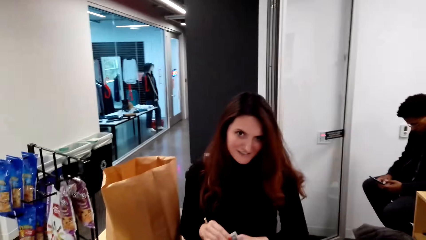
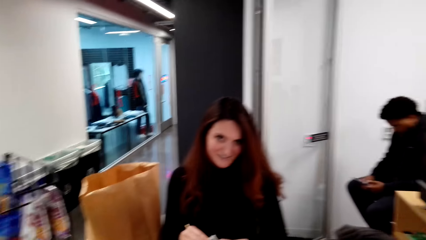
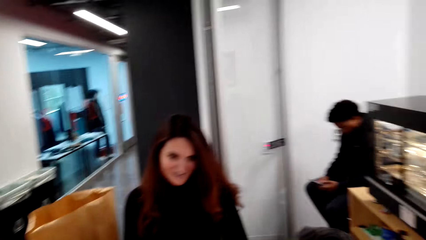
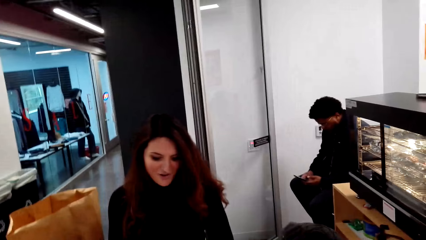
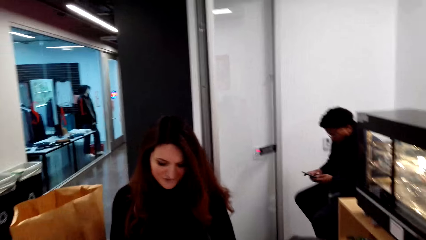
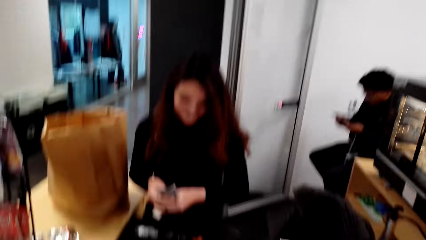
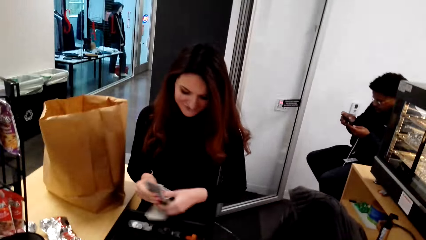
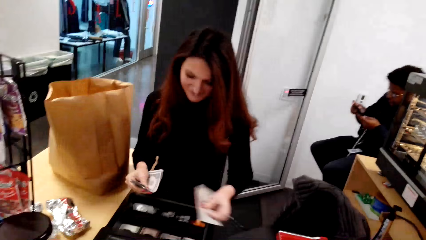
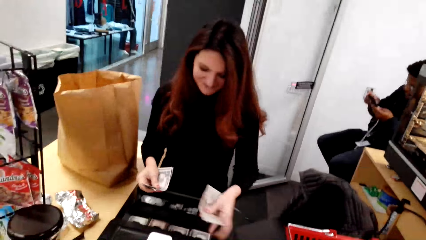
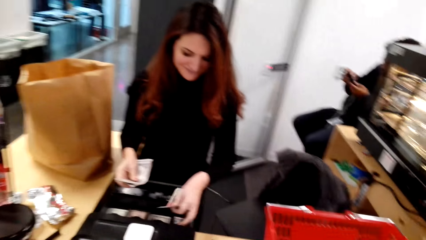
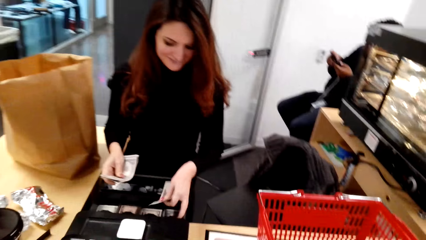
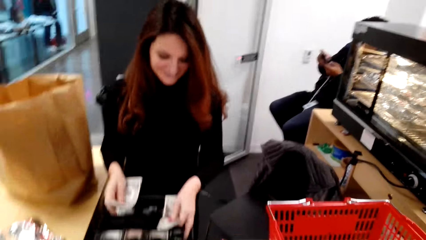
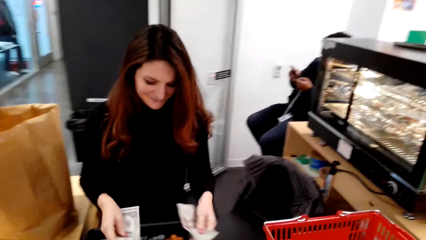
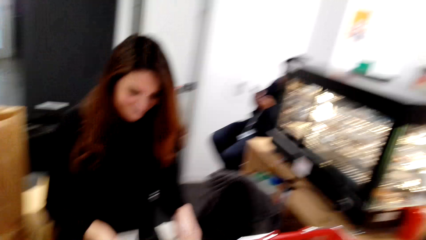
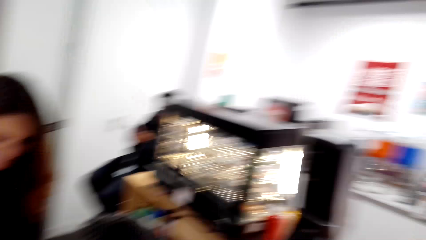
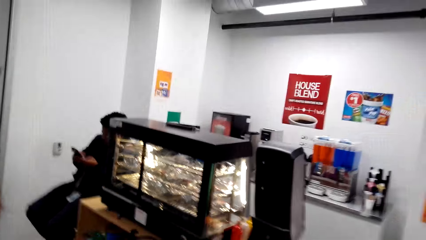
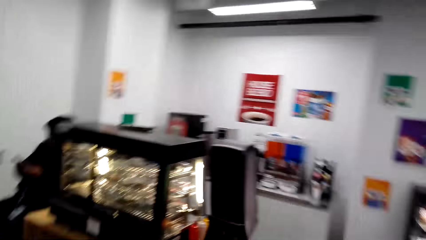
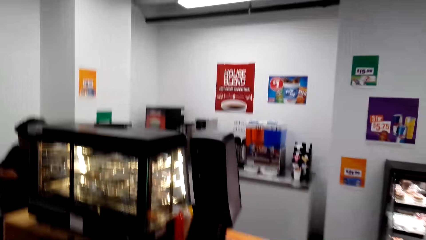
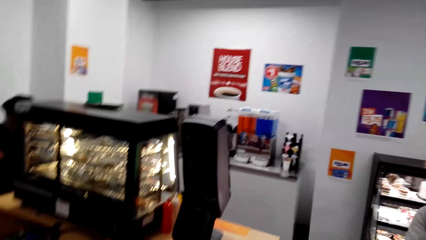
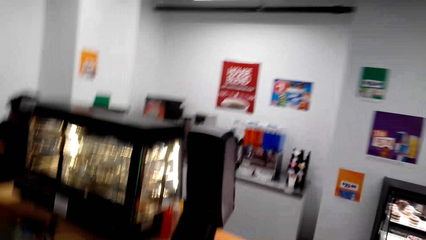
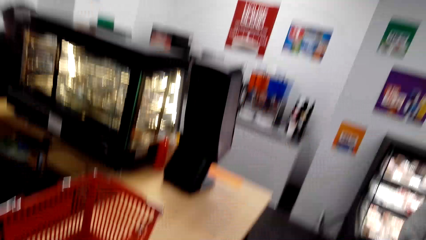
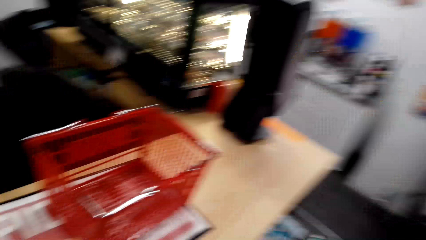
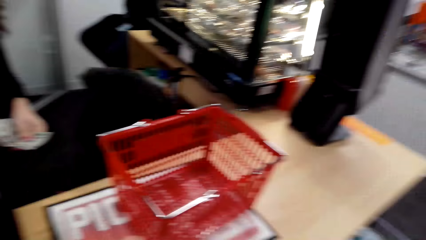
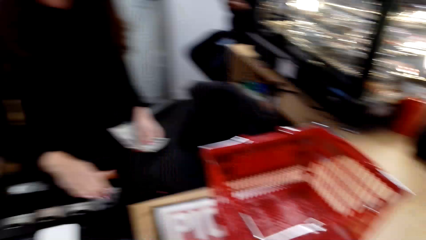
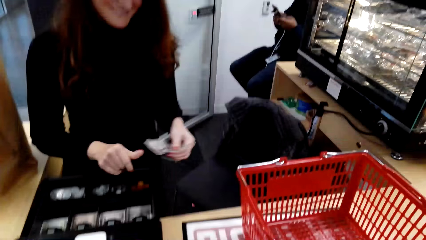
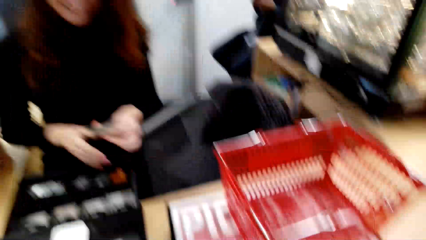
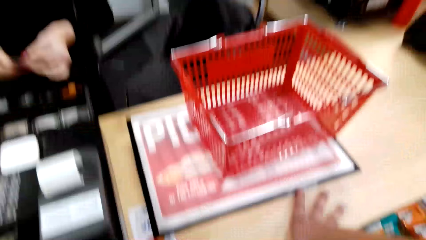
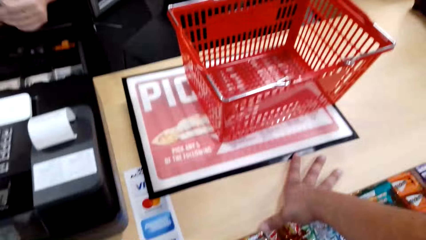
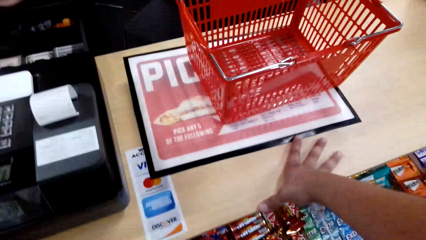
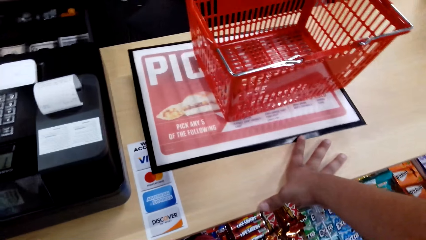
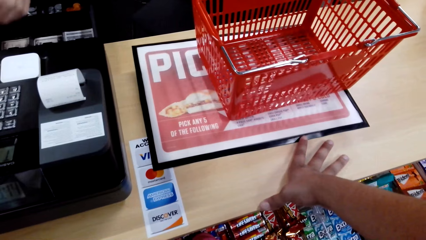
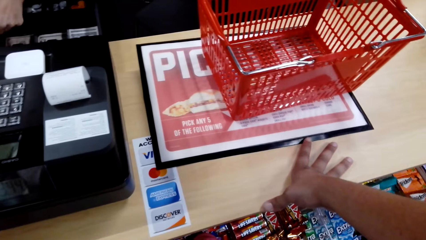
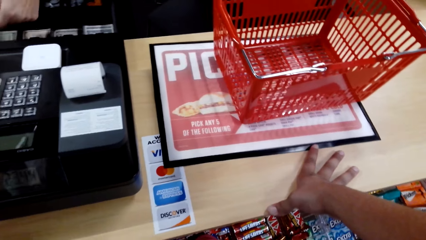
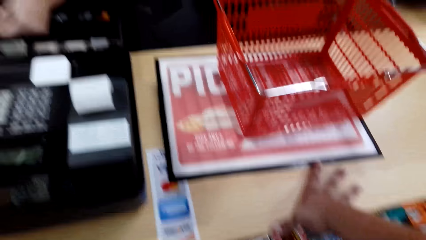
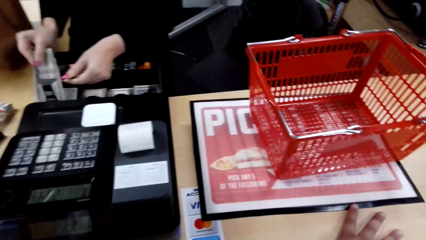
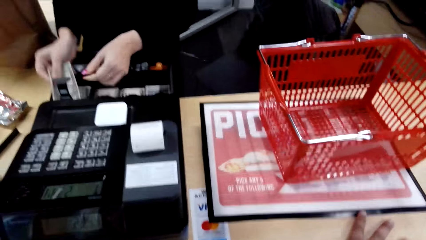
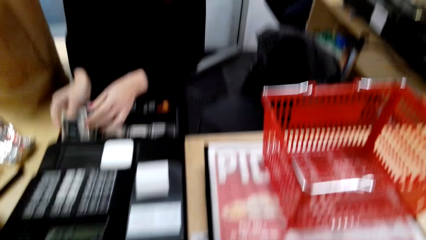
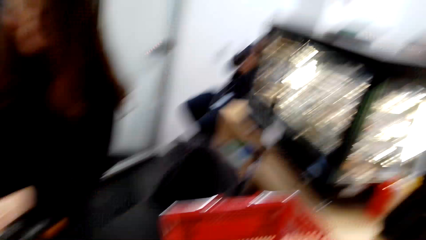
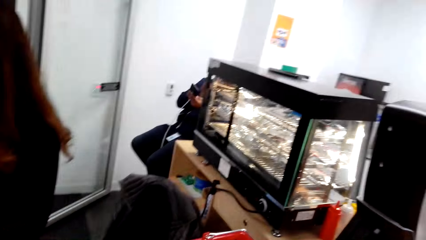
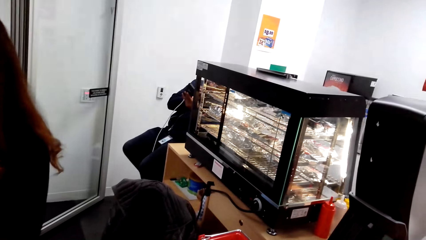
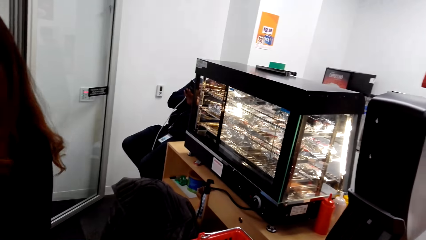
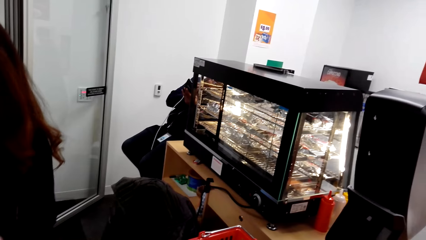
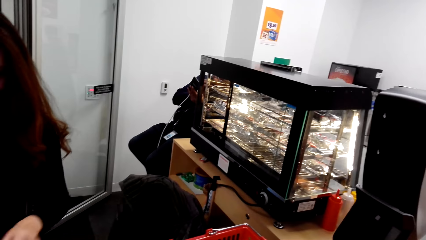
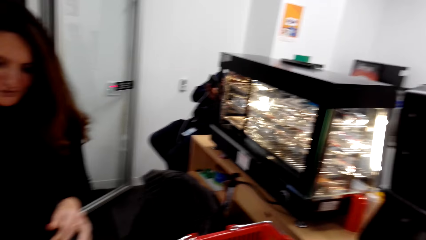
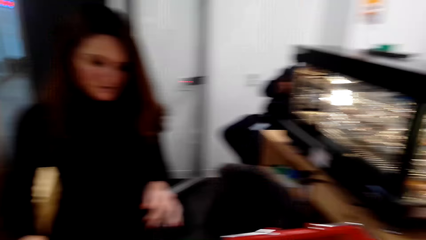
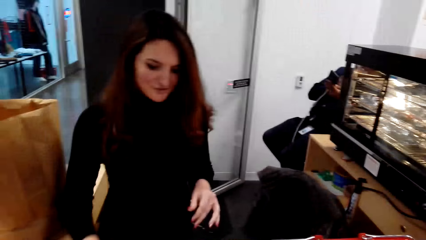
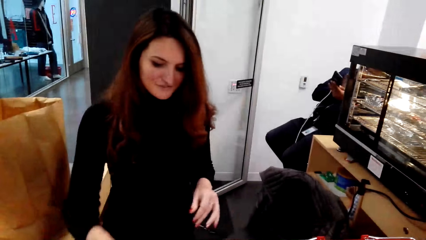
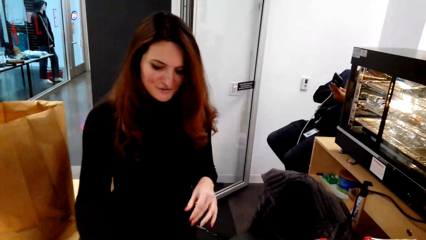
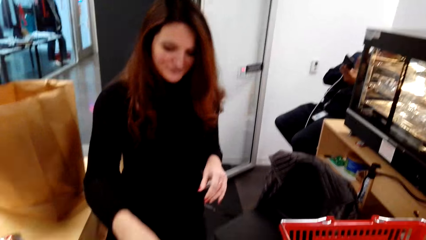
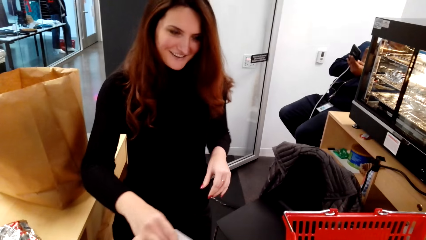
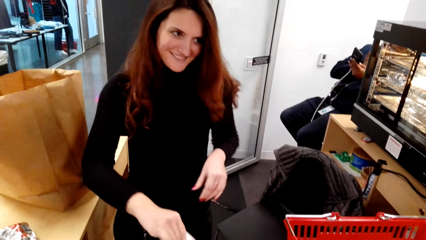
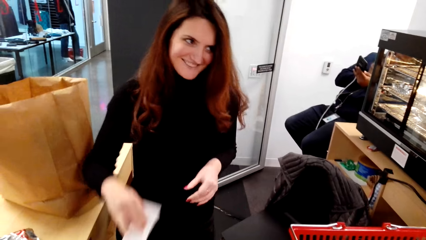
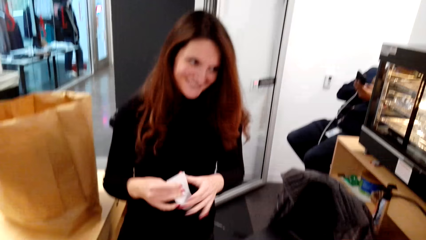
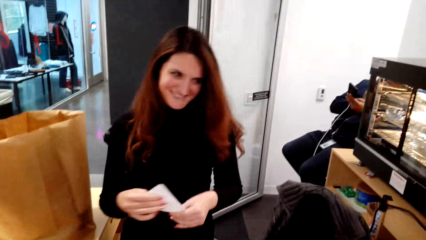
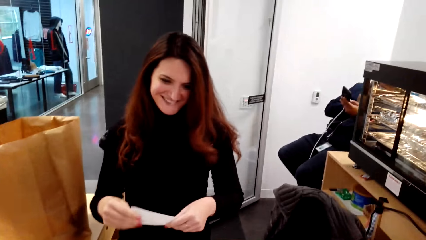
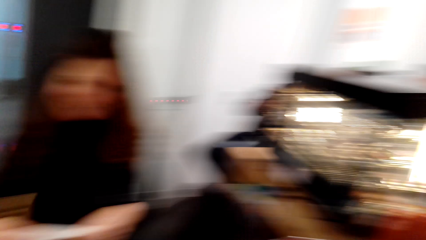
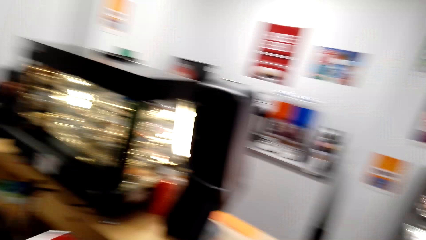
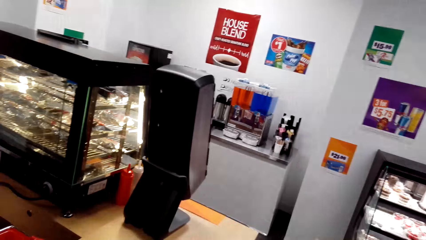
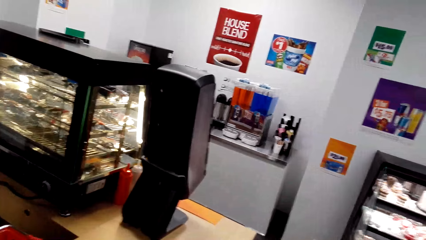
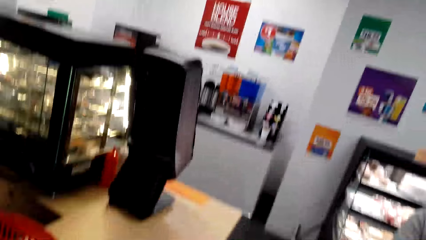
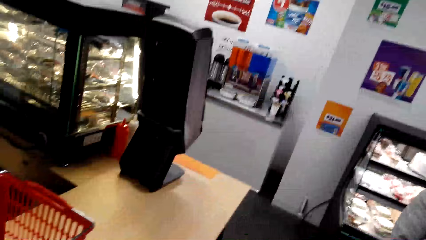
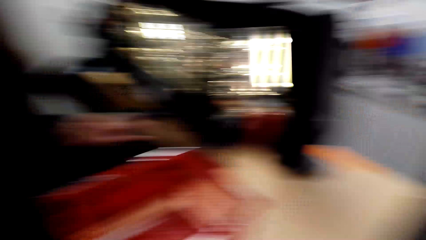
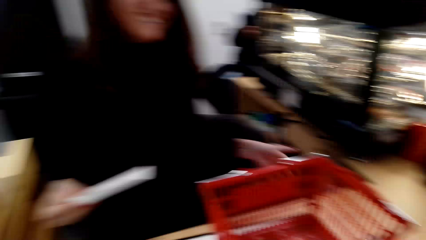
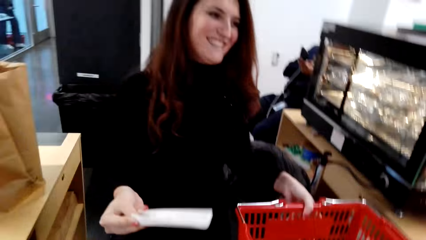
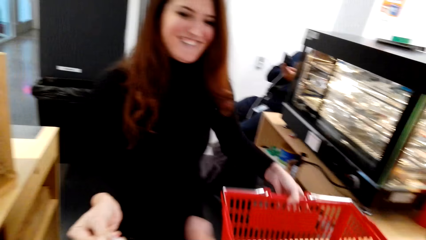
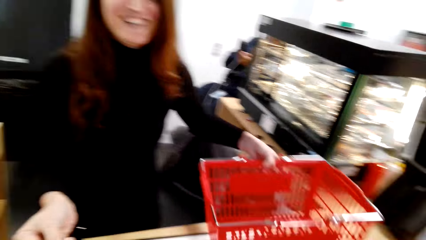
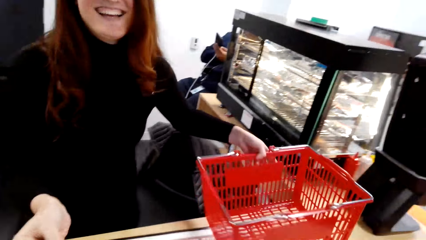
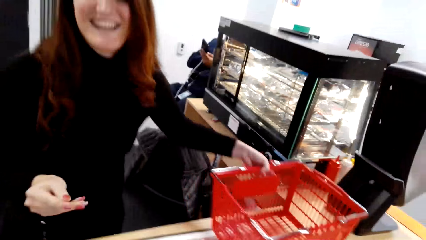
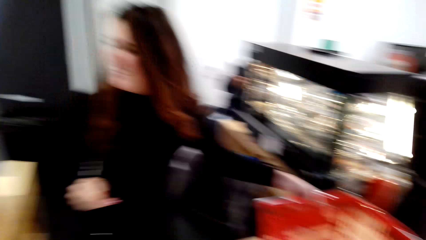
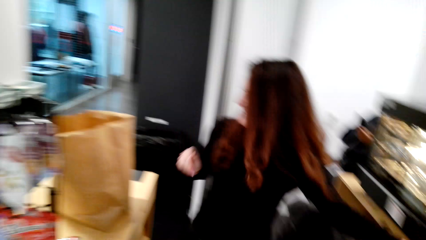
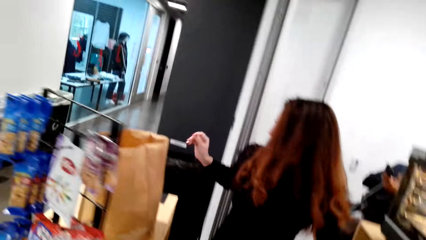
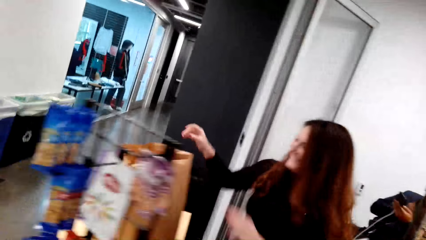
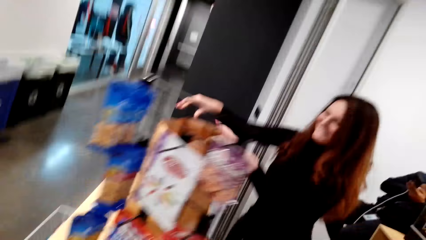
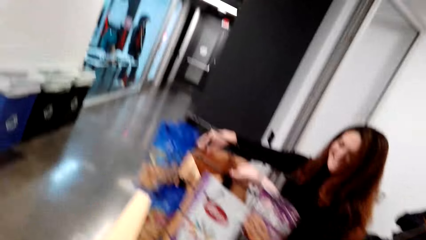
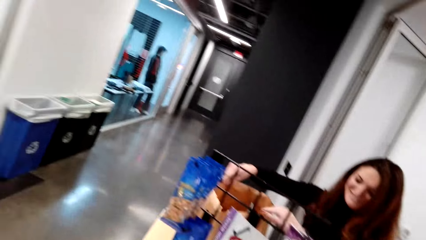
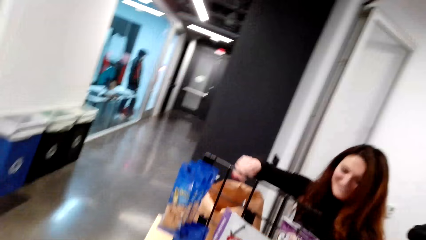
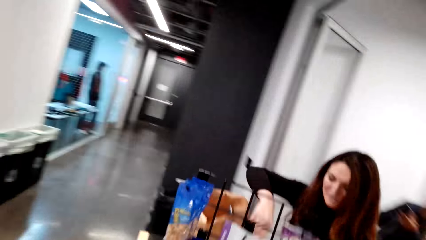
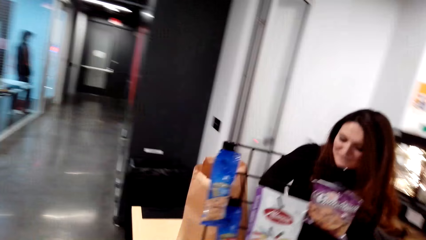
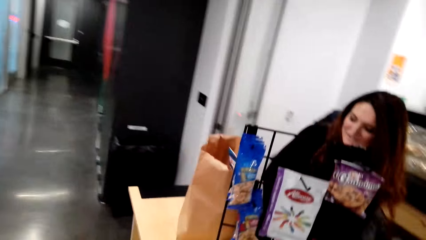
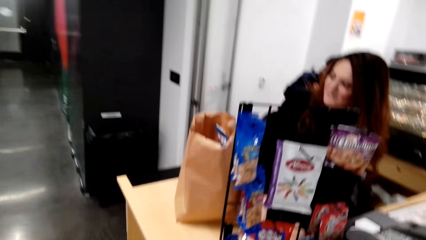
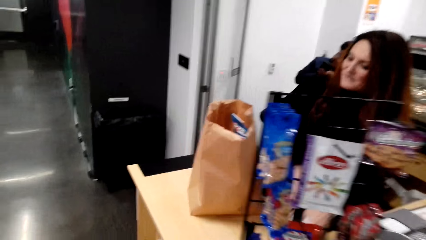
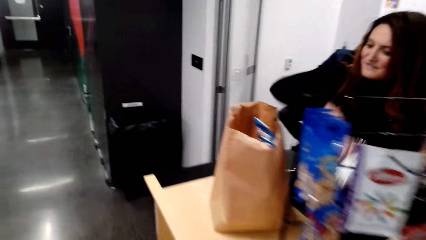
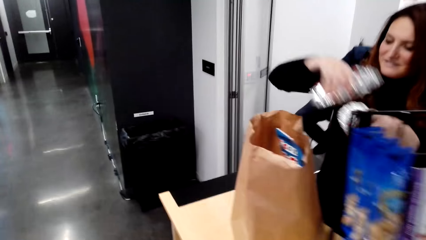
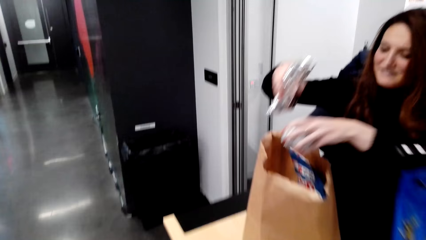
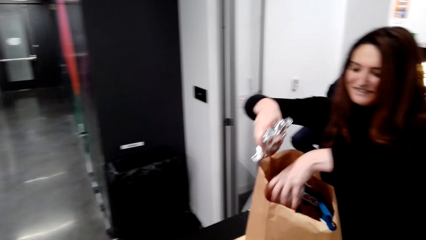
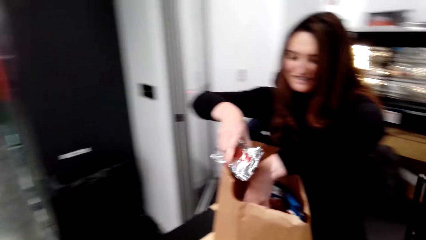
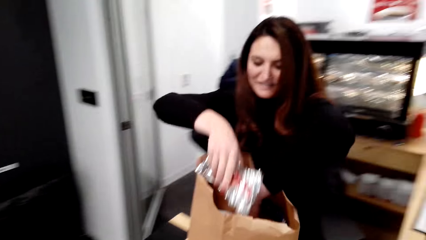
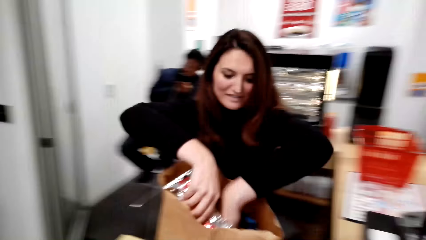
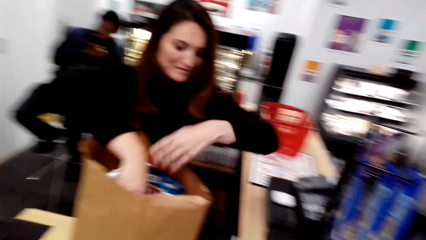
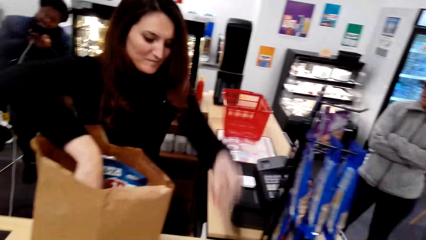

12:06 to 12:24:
A cashier looks at the camera wearer. The camera wearer looks around the supermarket. They lean on the counter table. They look at the cashier. The cashier cuts a receipt from the retail shop biller machine, passes the receipt to the camera wearer, lifts a shopping basket, lifts the foils with something from the counter table and puts the foils with something in a bag.
